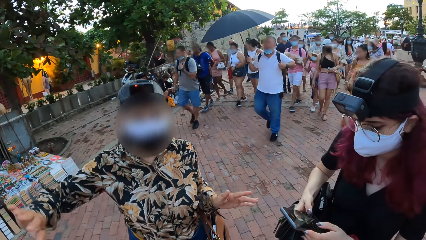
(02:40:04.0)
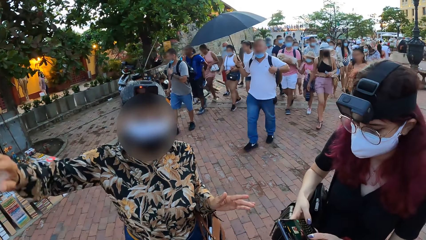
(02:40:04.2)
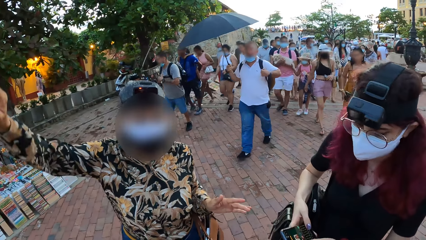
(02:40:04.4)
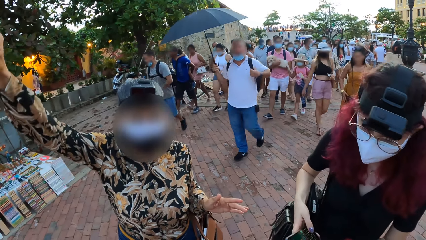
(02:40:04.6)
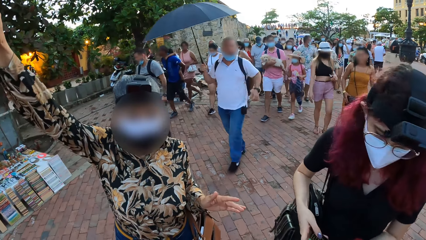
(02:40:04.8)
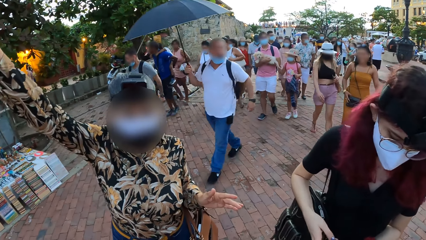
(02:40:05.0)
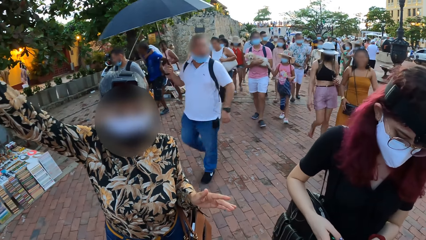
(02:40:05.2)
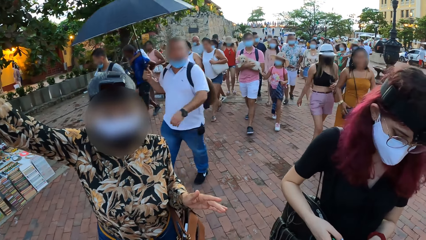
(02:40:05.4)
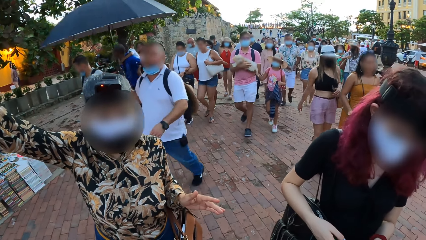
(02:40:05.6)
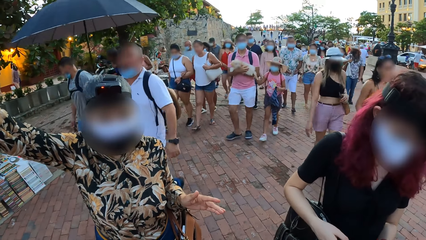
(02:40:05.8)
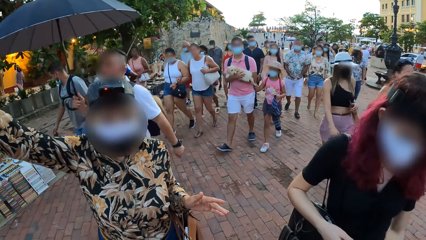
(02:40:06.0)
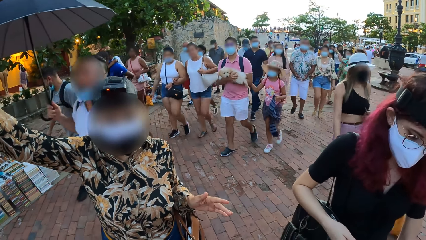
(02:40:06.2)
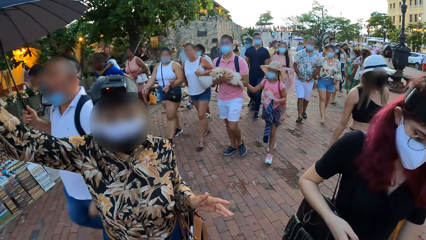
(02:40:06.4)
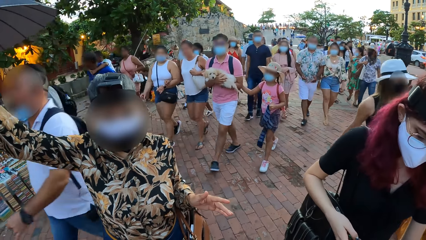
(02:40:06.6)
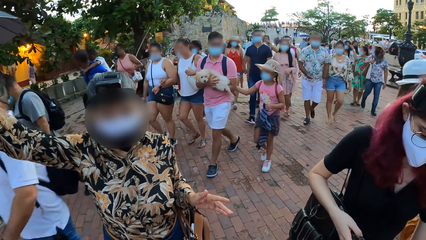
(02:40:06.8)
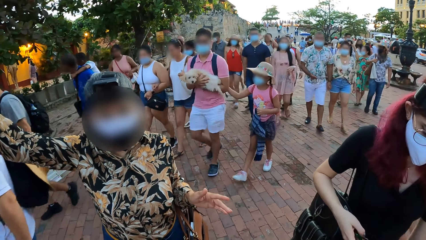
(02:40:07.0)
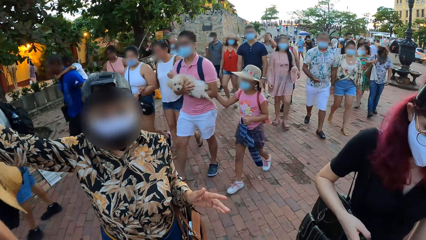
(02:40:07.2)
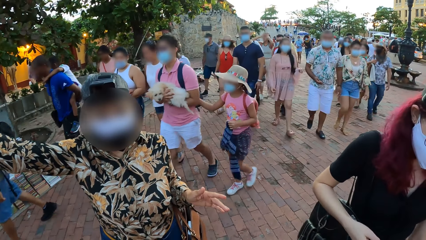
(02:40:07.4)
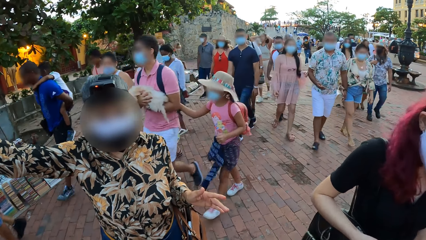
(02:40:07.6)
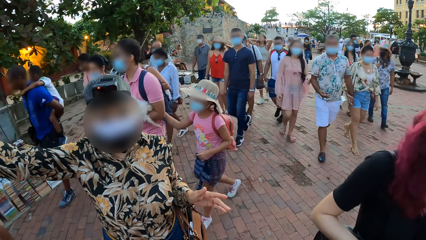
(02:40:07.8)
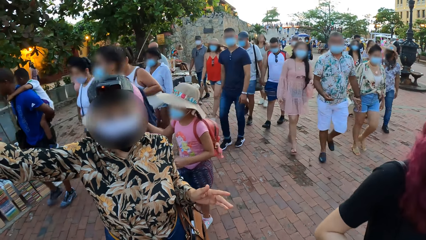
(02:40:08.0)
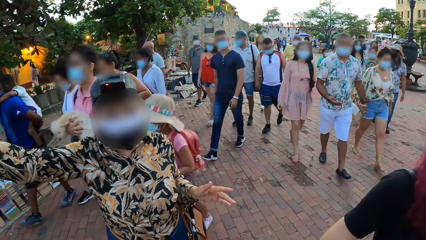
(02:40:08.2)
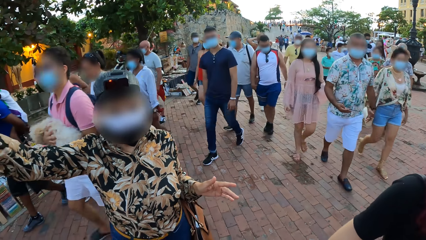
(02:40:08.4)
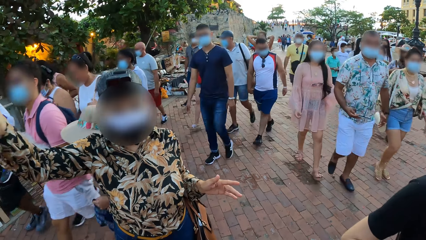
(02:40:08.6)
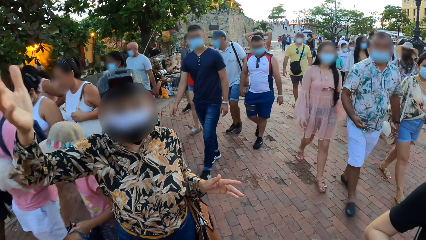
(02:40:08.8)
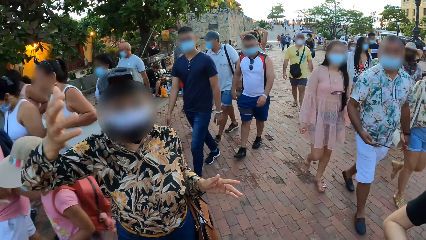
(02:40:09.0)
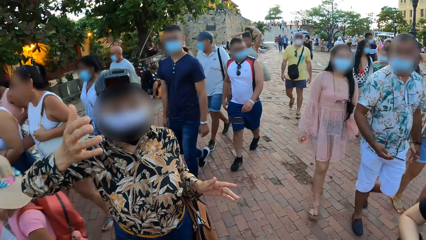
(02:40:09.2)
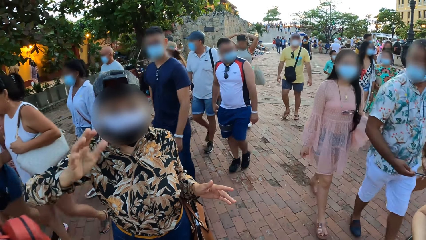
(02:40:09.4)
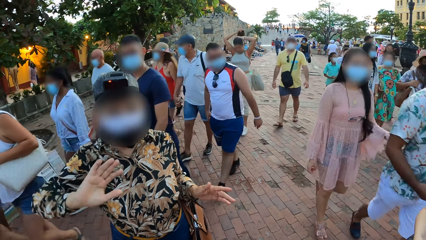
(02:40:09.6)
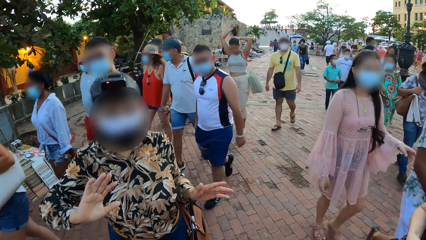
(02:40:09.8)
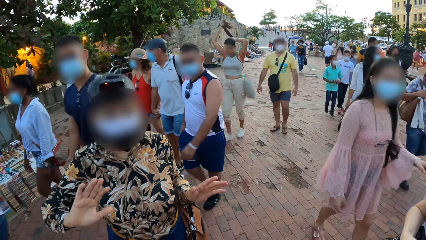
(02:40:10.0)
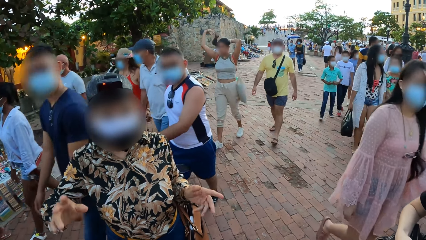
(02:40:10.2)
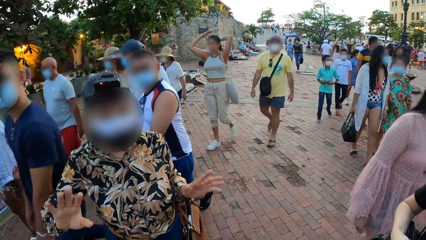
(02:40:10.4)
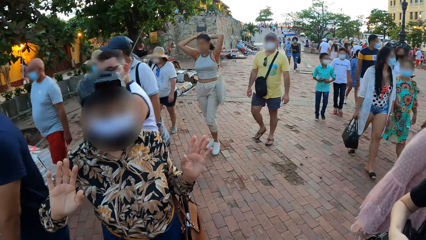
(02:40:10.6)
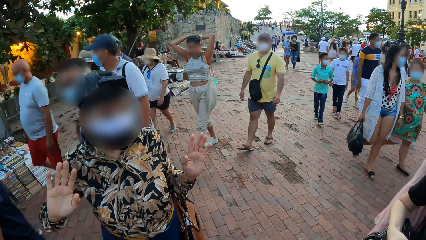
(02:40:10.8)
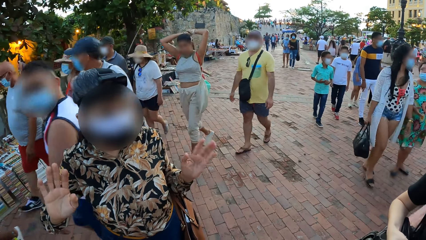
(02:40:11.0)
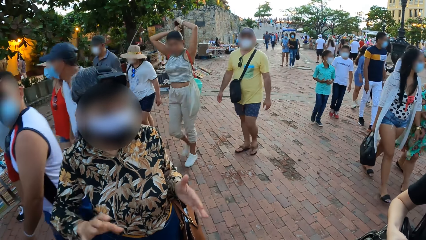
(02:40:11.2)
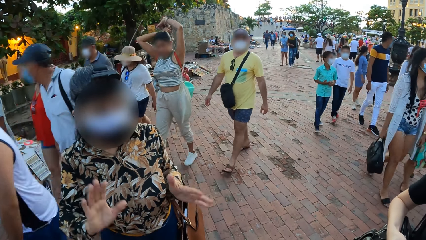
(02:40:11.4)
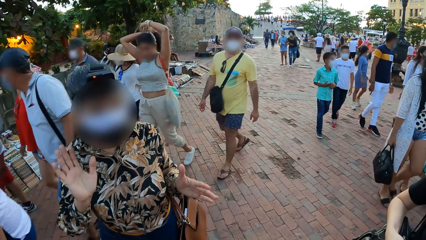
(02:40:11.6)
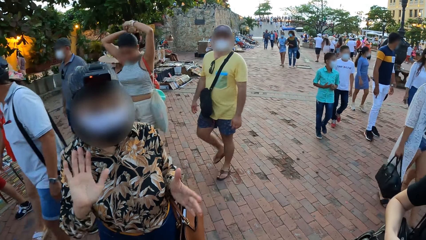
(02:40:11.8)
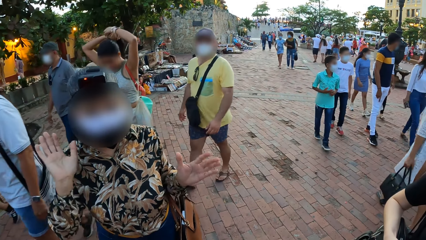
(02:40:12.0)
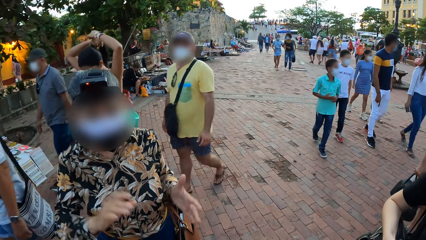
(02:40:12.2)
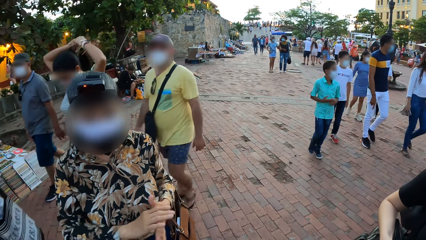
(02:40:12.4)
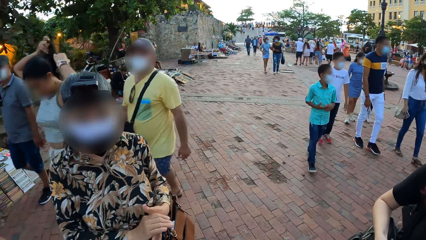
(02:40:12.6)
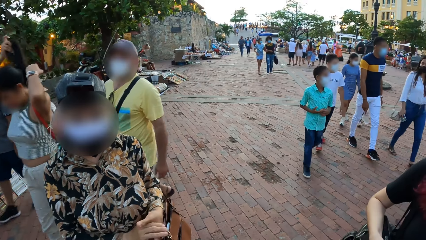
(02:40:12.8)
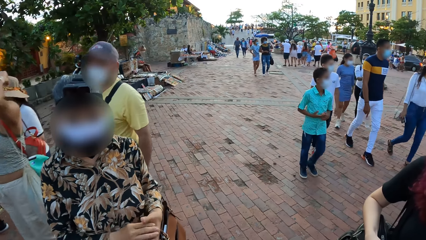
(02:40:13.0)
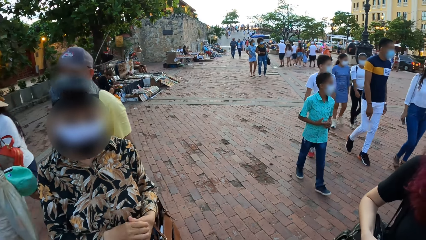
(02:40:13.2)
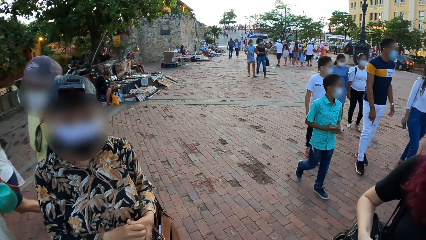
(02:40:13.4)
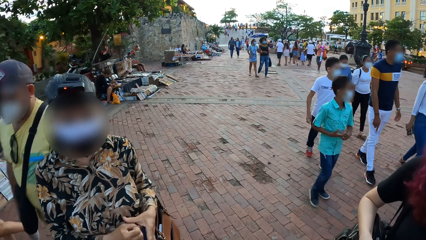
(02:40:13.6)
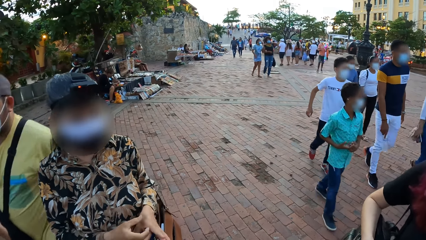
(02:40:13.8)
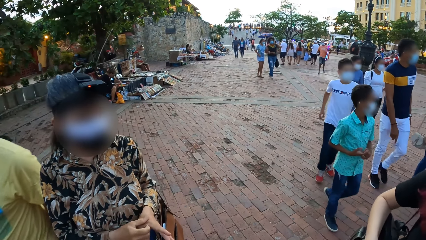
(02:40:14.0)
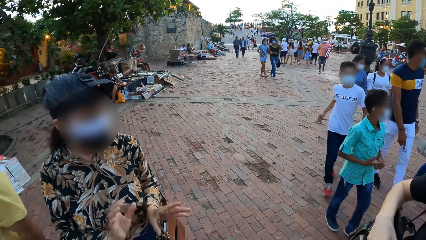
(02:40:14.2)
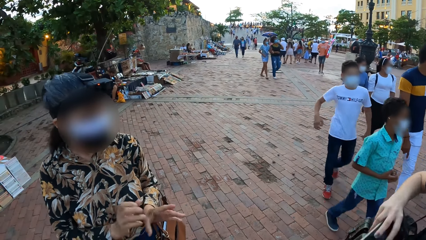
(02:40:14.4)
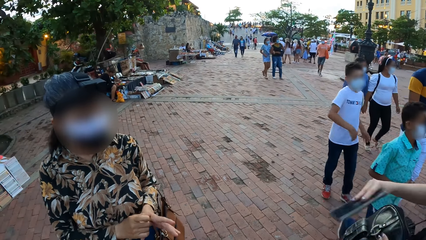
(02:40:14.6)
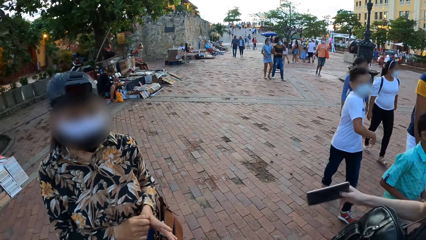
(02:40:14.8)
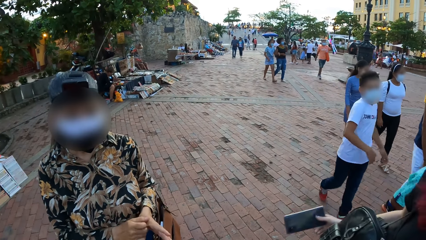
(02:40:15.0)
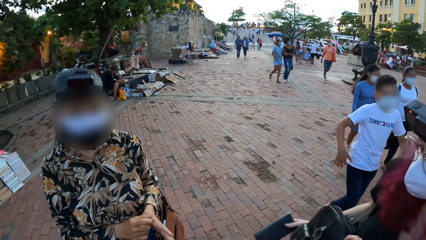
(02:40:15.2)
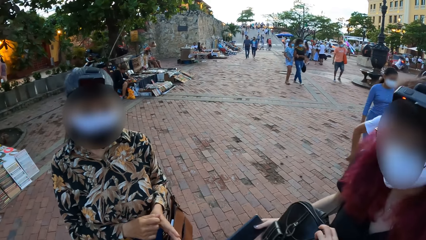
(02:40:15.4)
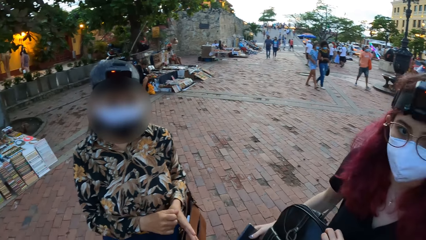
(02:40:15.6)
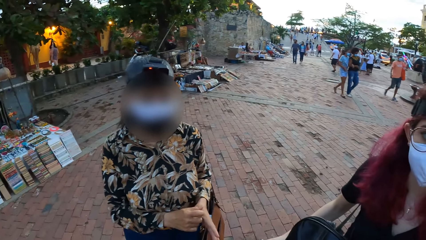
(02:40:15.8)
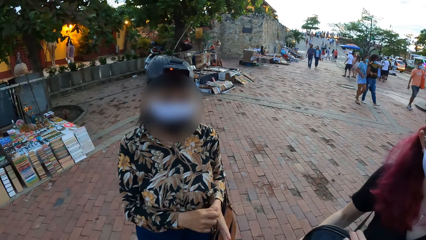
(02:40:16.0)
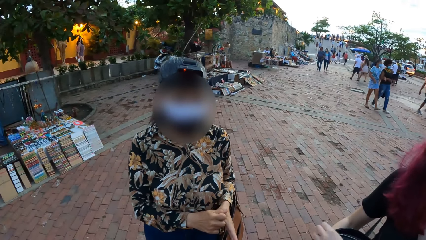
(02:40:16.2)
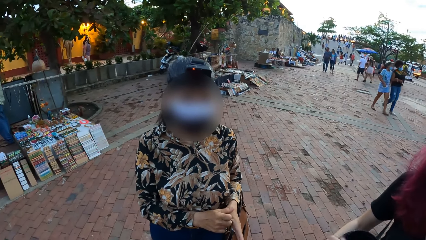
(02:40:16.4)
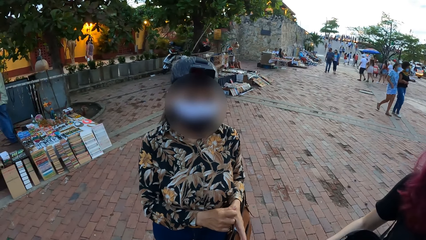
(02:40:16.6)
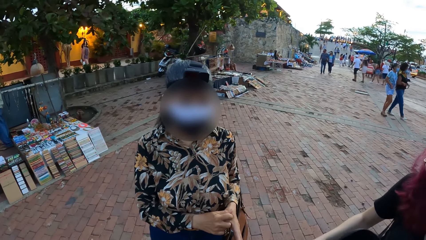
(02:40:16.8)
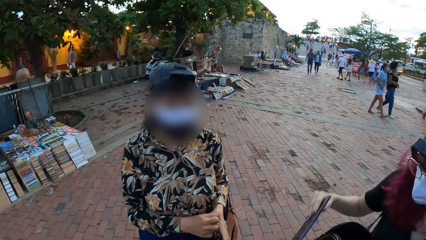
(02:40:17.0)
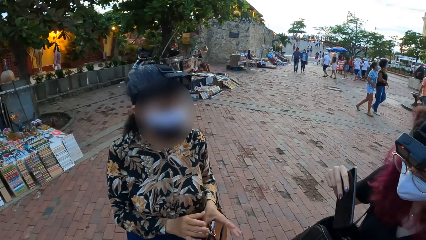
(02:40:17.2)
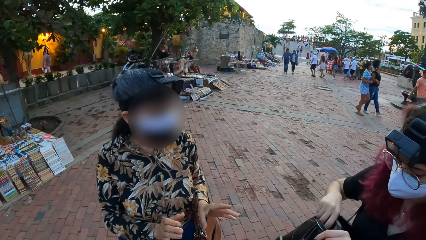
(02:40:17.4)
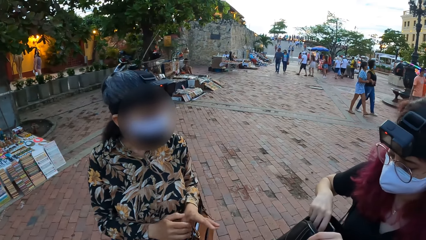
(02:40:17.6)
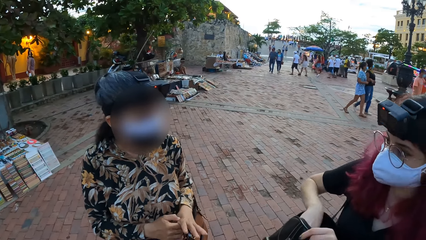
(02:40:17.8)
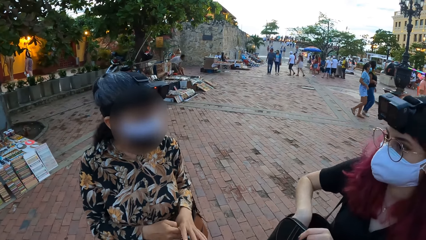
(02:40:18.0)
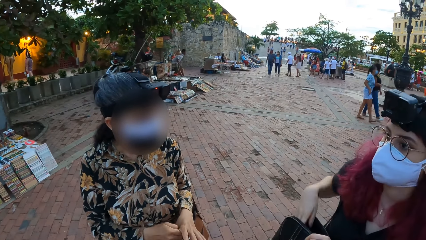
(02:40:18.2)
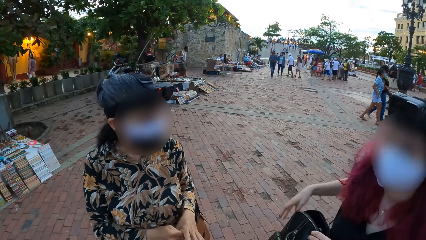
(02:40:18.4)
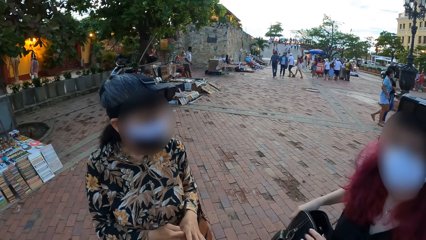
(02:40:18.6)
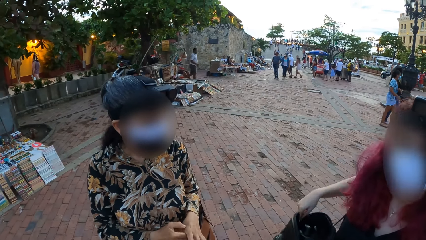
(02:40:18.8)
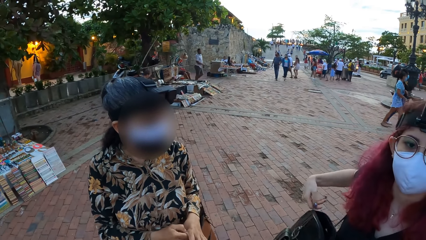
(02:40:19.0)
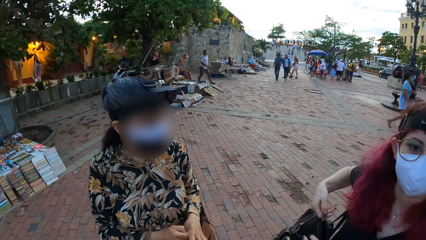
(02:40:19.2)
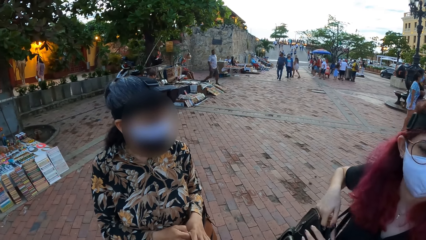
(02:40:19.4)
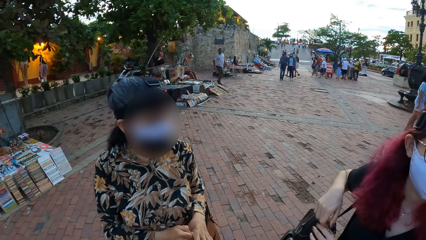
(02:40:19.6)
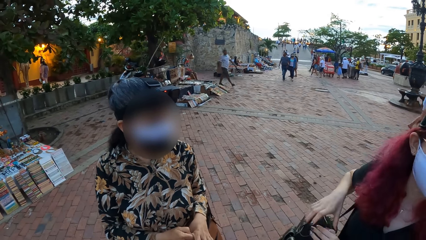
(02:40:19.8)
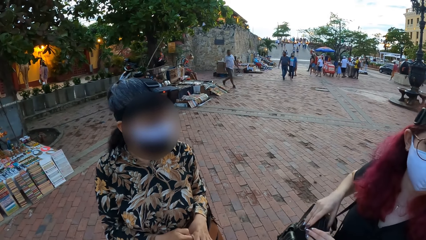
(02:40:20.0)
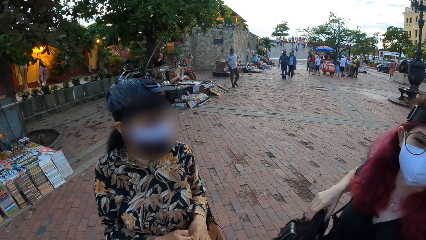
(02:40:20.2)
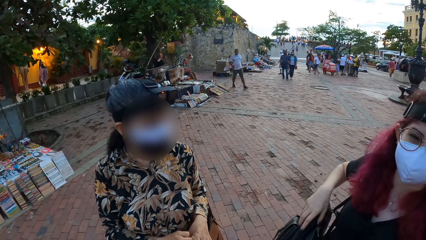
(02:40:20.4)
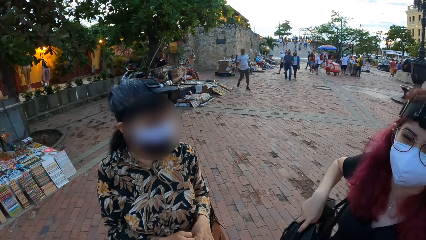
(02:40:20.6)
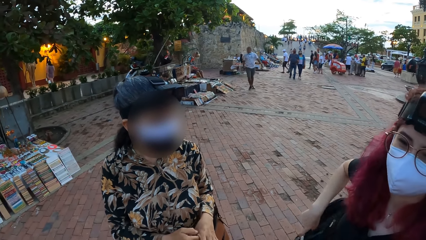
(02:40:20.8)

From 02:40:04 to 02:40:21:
A lady converses with the camera wearer. A woman holds the phone in her right hand. The woman converses with the camera wearer and another woman. The first woman puts the phone in her right hand into a backpack on her right shoulder and zips the backpack on her right shoulder with her right hand.
